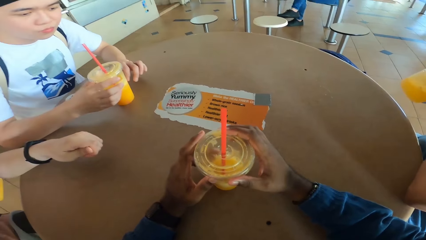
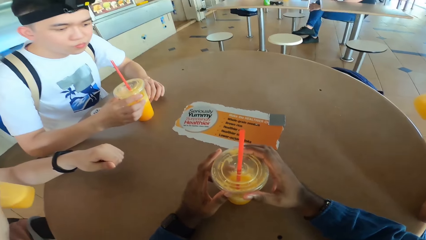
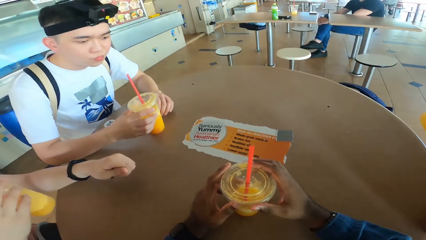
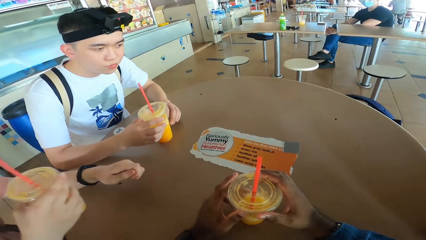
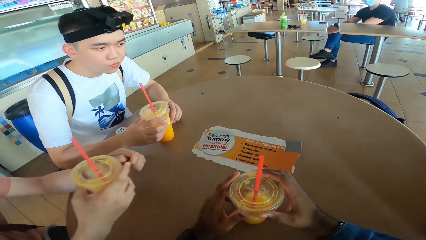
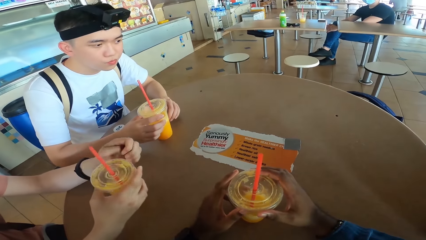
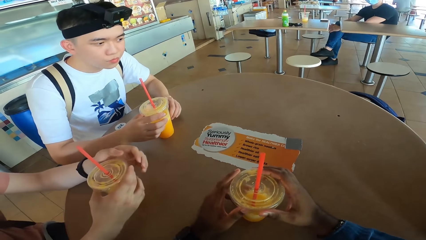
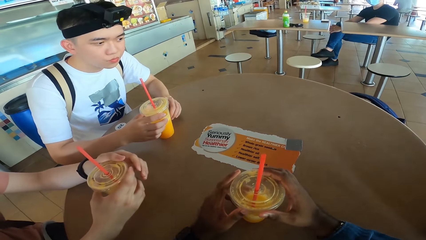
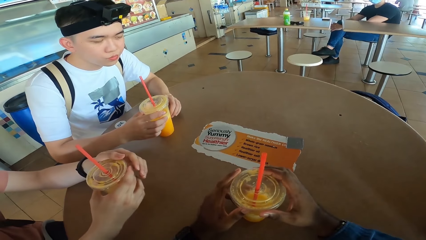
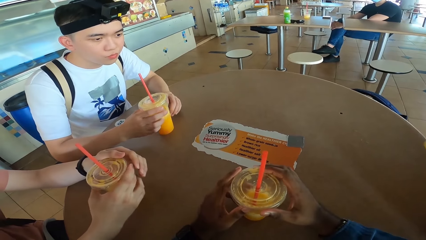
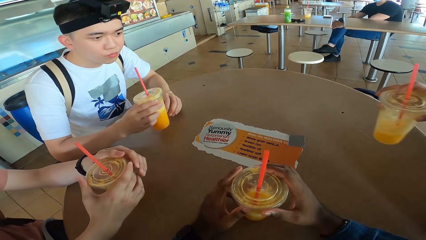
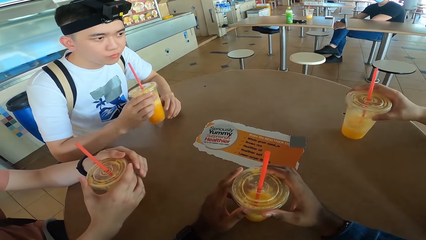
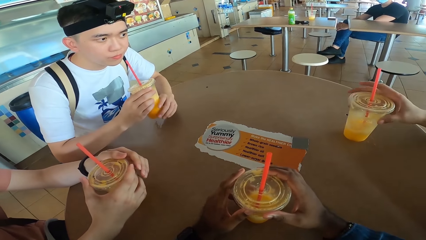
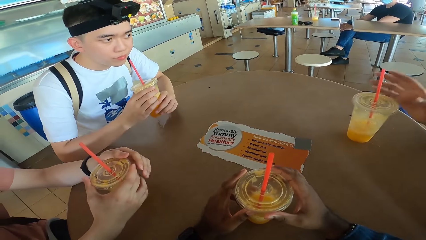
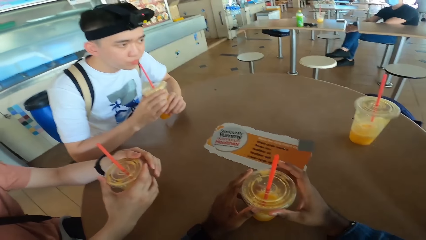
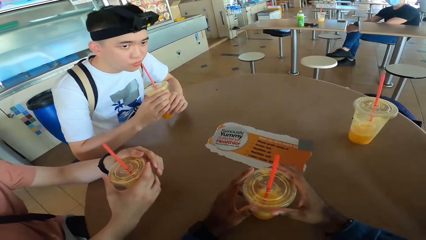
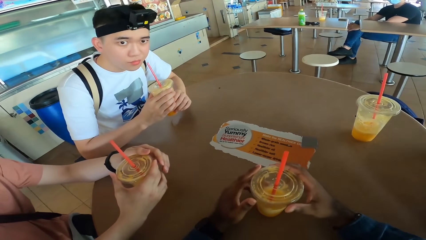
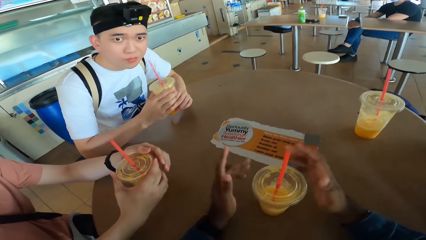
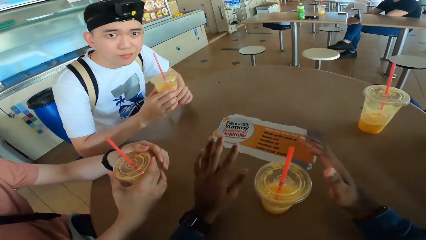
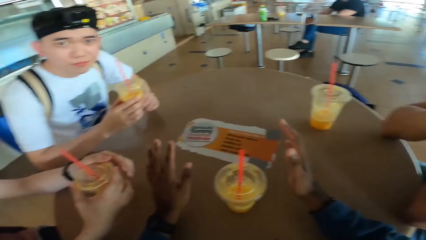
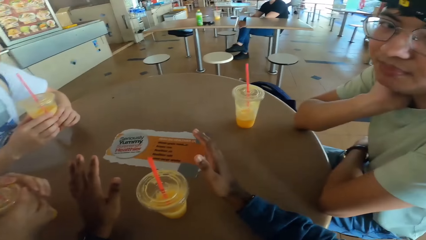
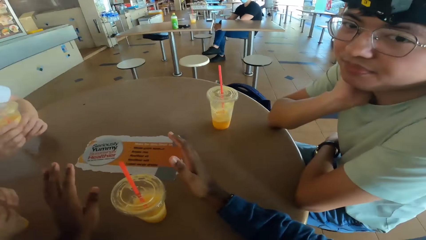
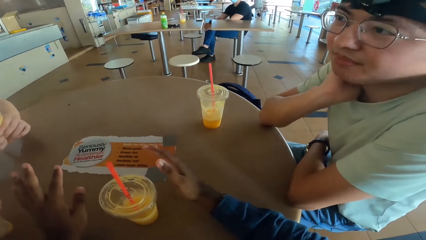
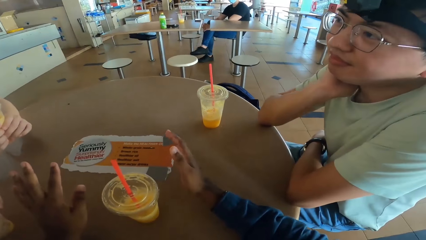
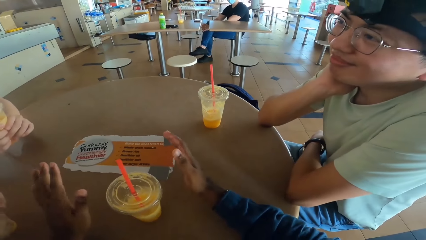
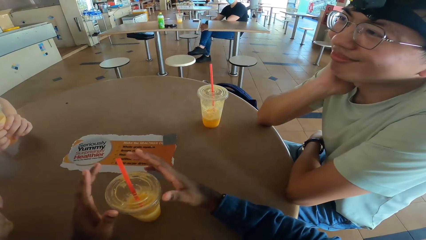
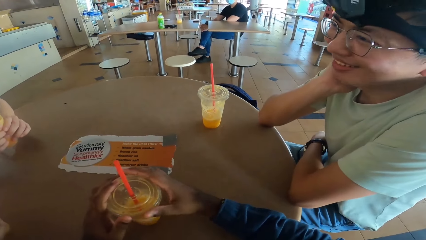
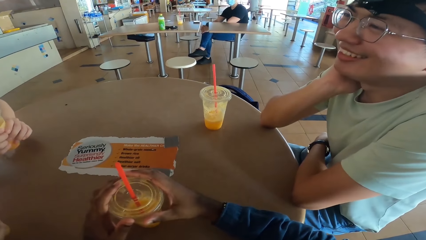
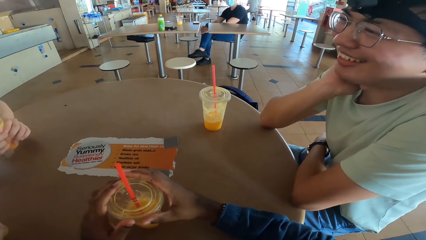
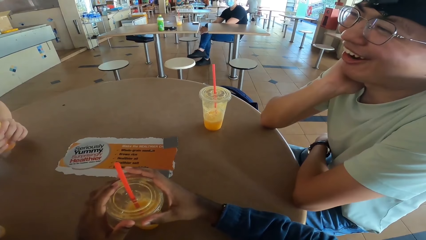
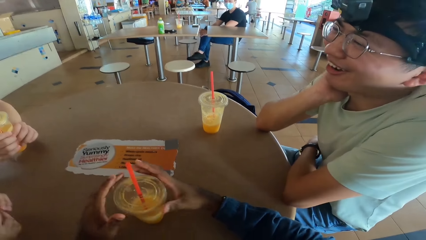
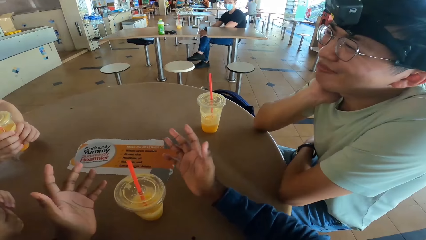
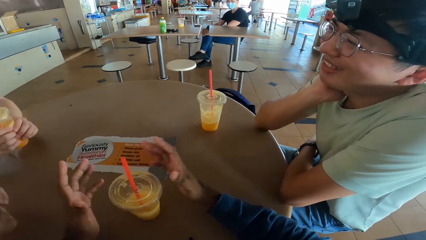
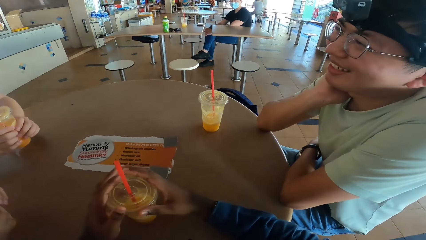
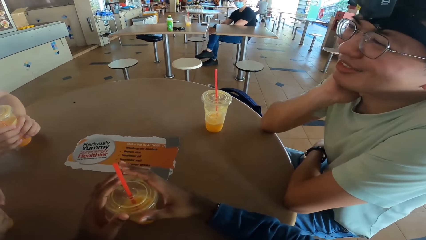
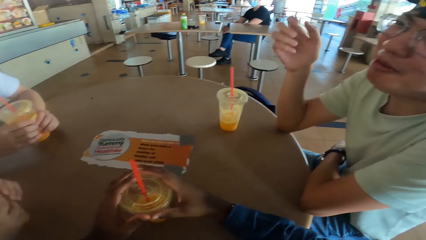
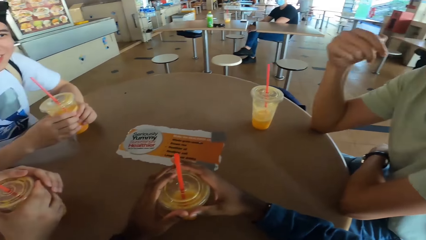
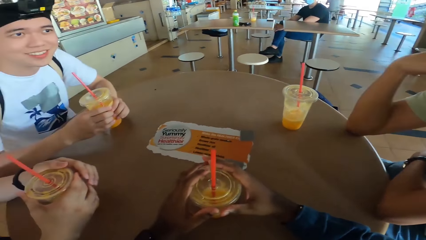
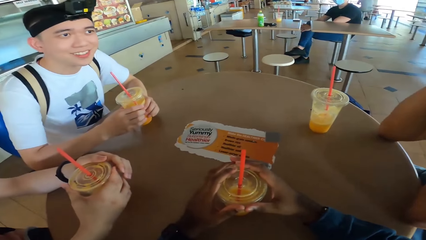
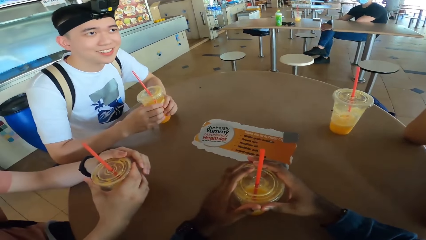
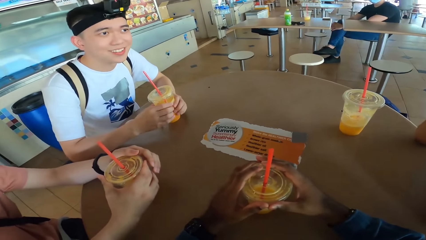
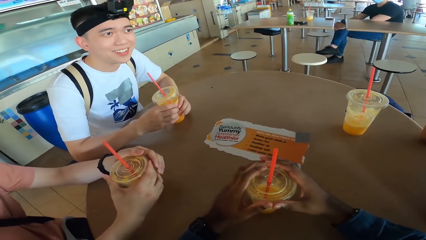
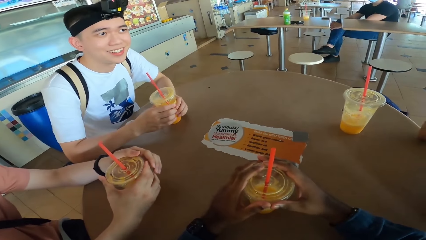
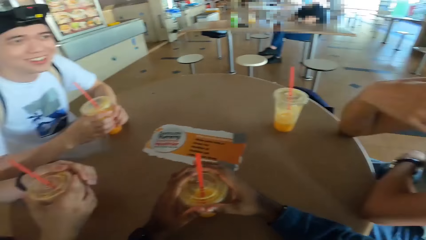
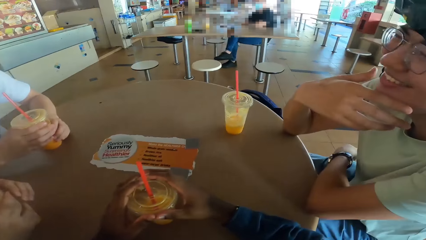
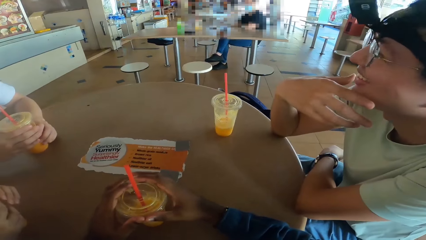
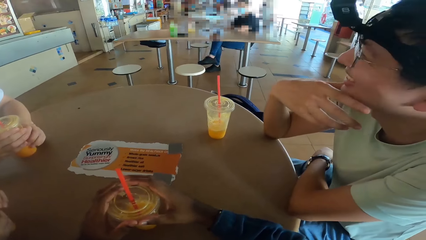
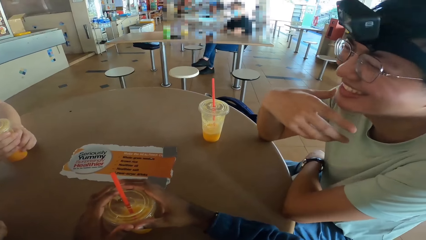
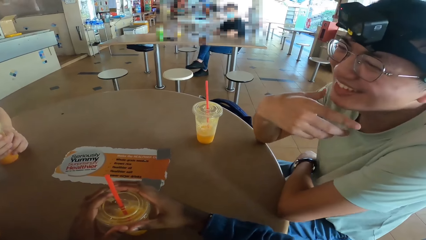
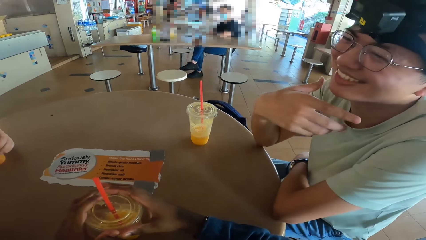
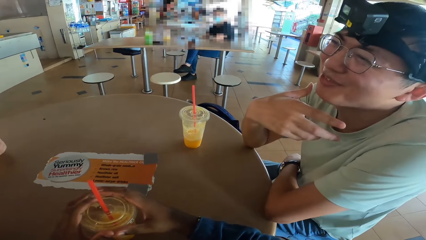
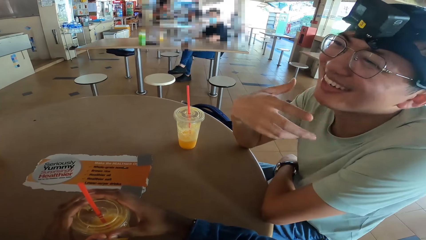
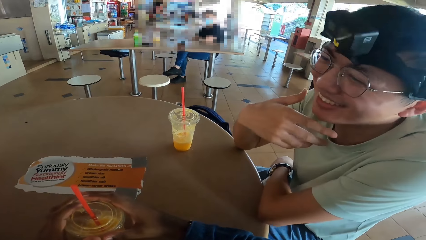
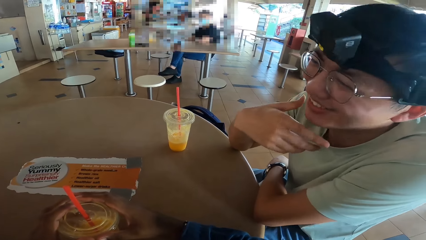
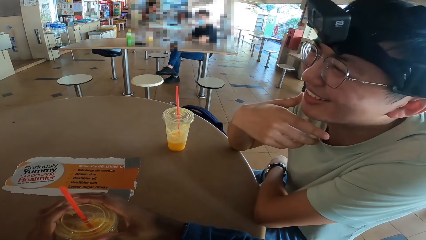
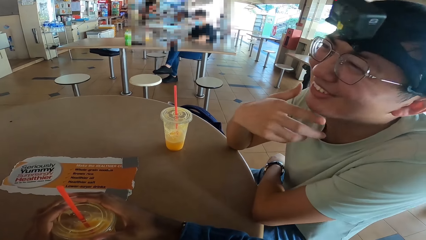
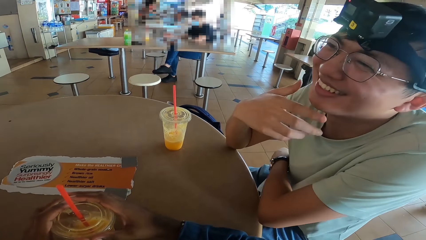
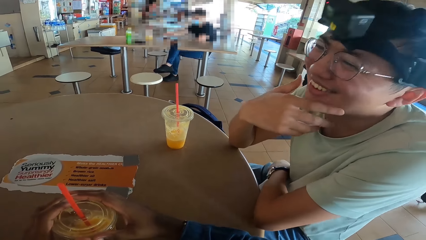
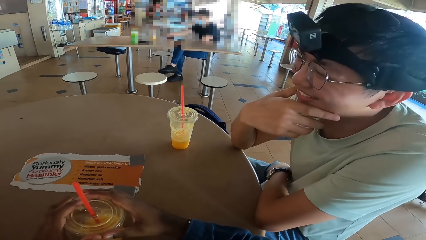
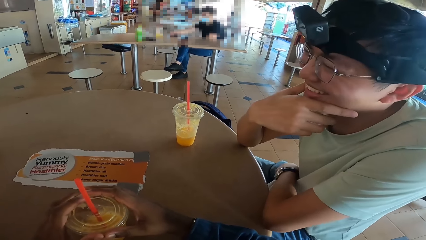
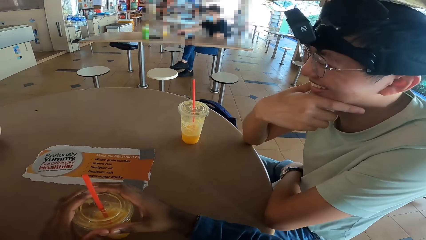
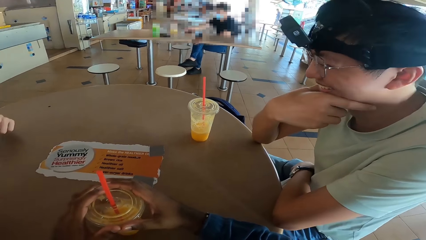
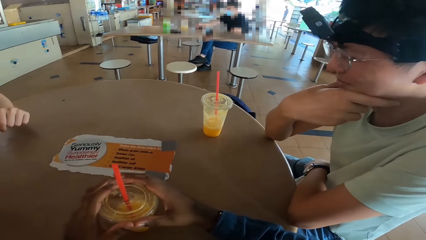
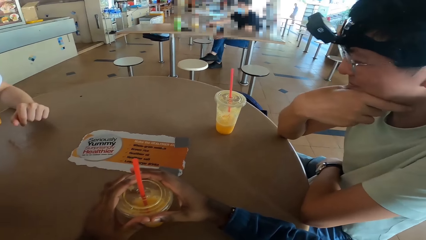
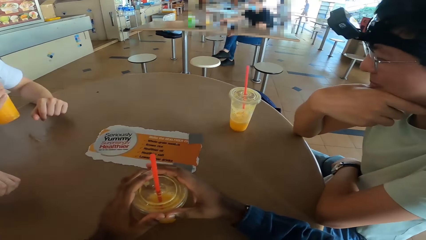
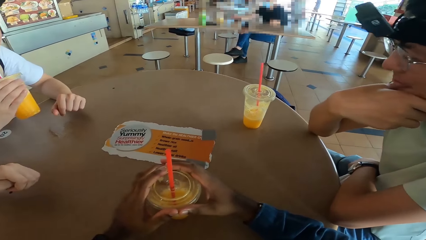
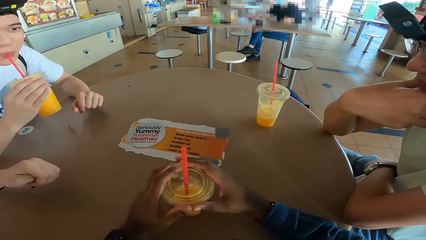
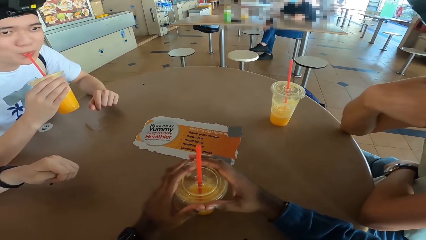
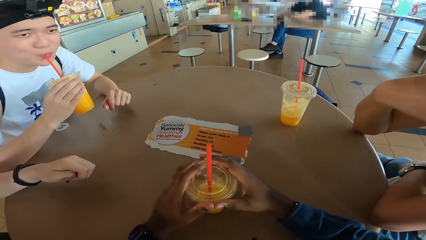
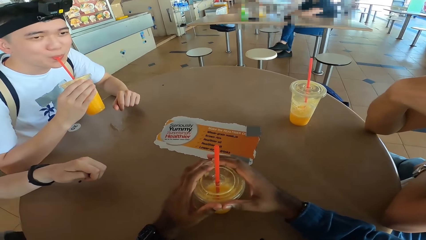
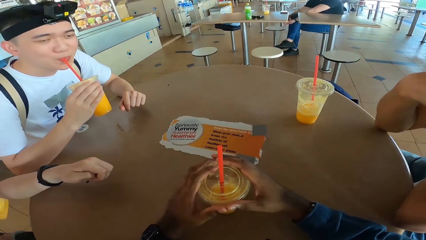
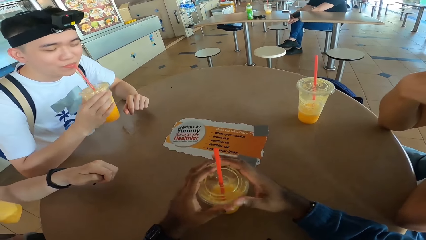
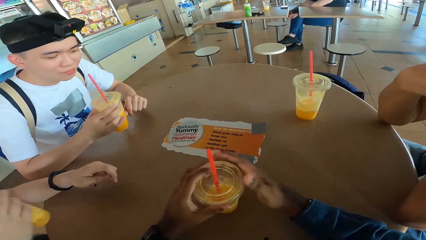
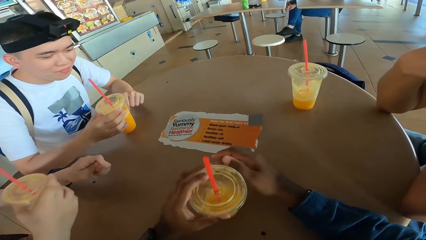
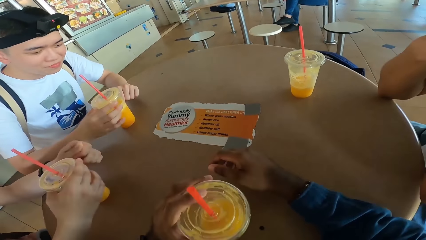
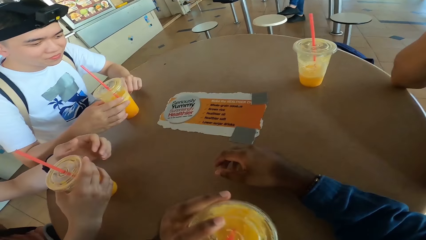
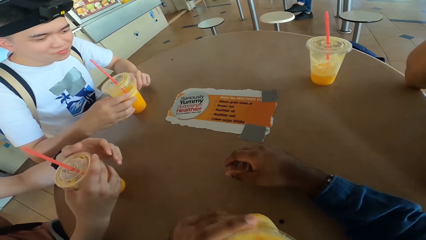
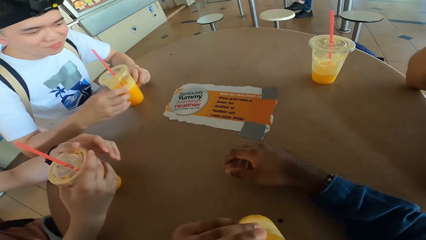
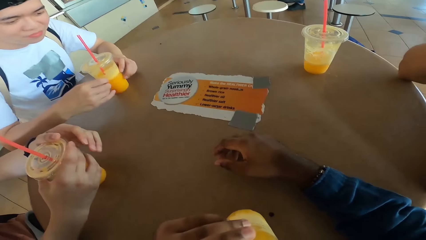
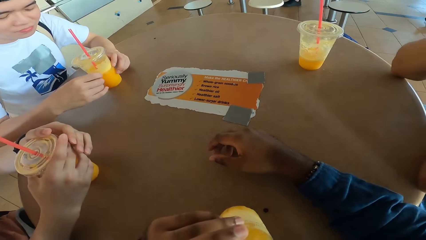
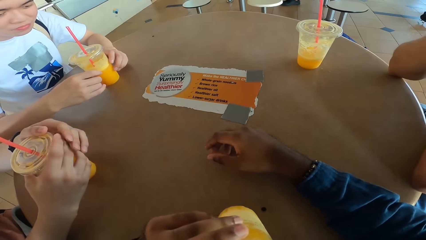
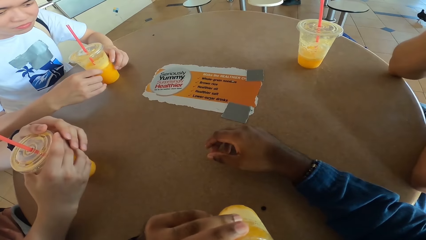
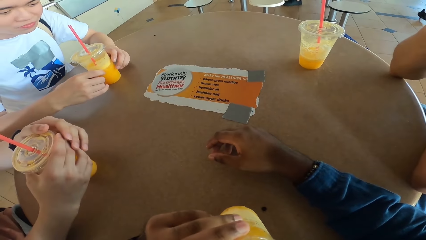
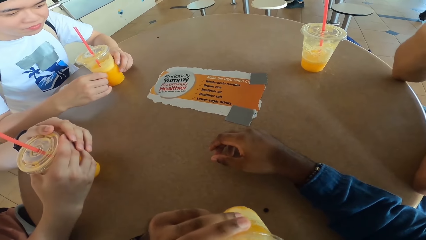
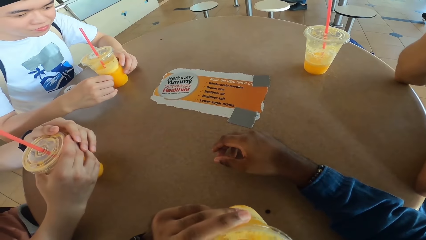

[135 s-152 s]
A man sips juice. Another man places a juice can on the table. The first man places the juice can on the table. The camera wearer converses with a third man. The first man nods his head and flips his hand. The camera wearer looks around. The first man touches his chin and converses with the camera wearer. The third man sips juice and places the juice can on the table. The second man places the juice can on the table. The camera wearer drinks a juice.
